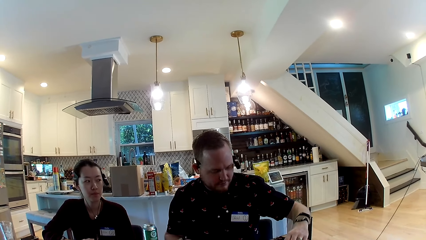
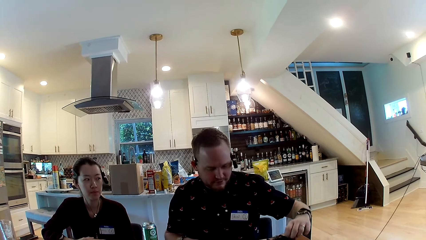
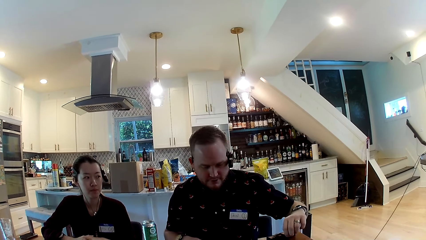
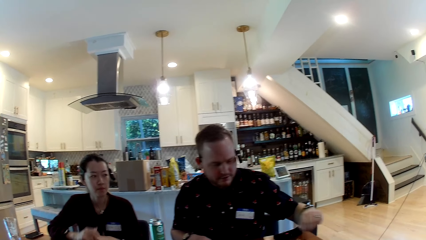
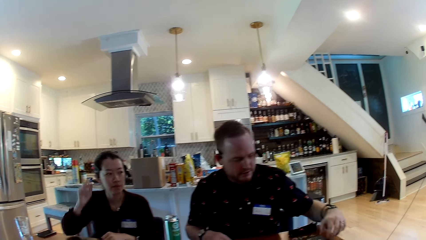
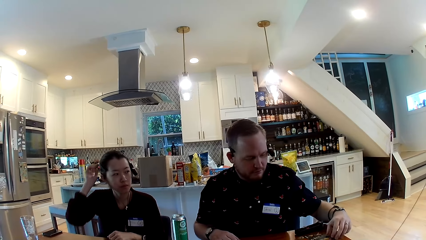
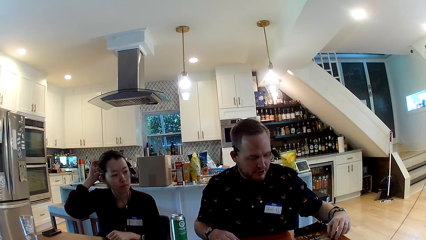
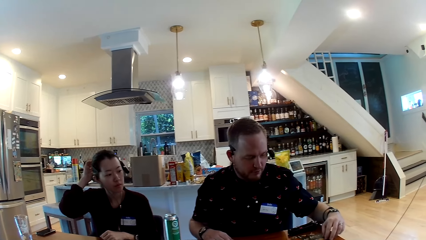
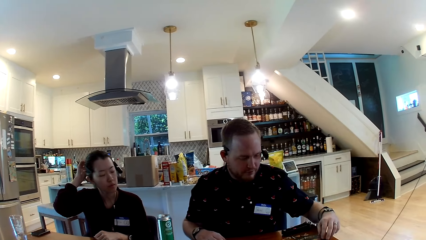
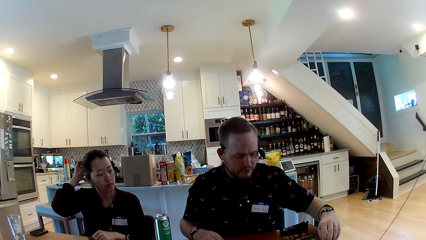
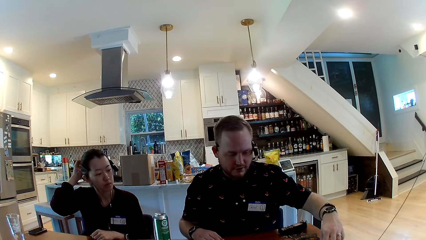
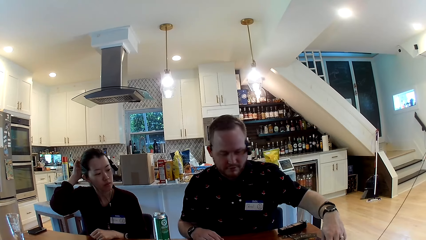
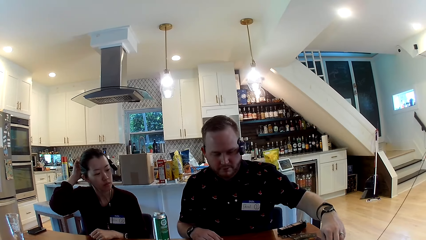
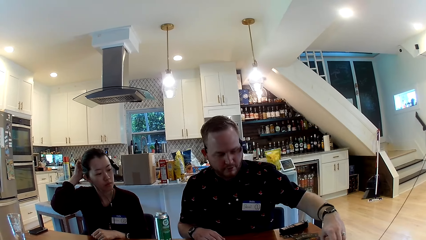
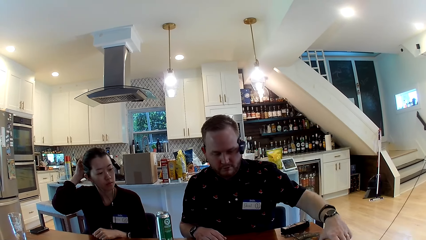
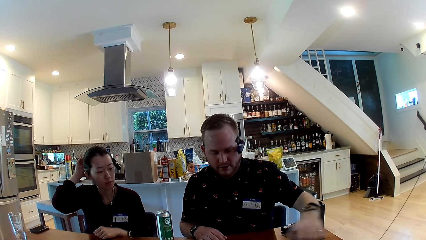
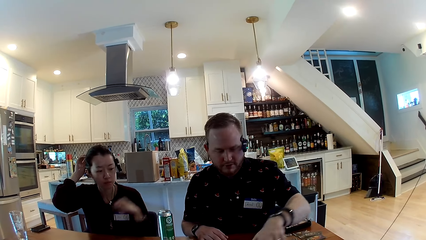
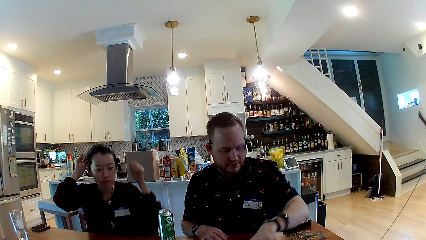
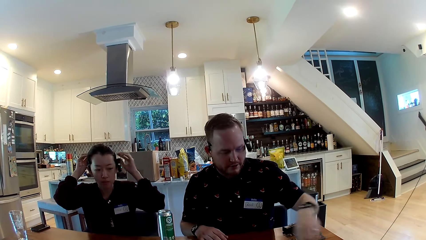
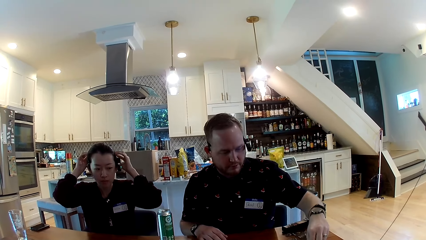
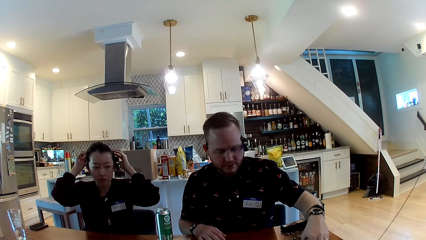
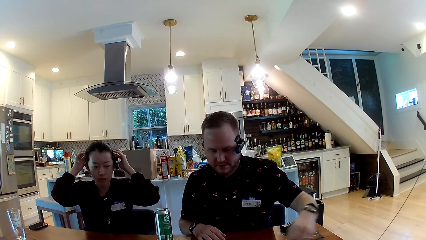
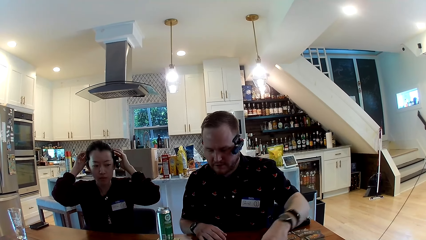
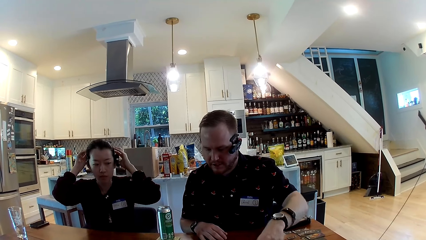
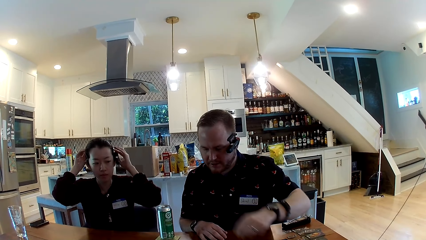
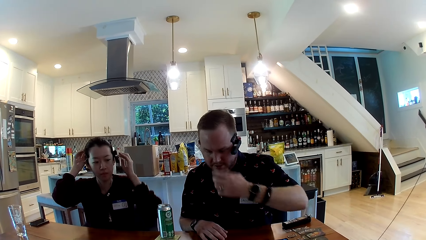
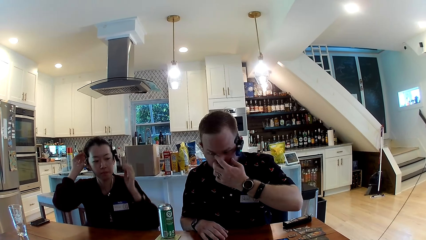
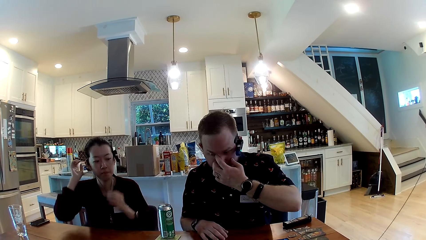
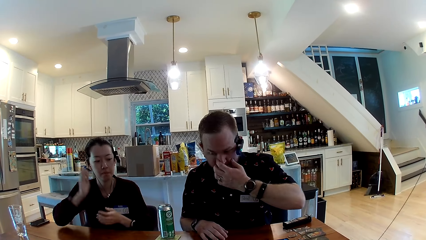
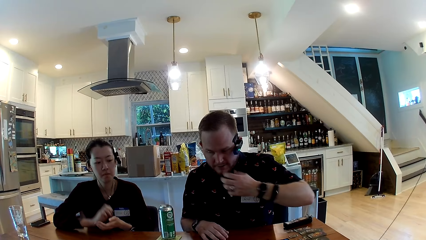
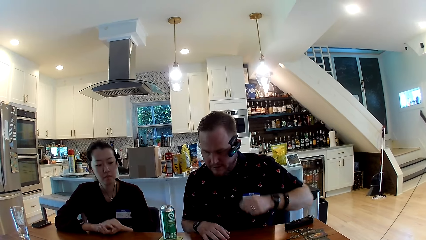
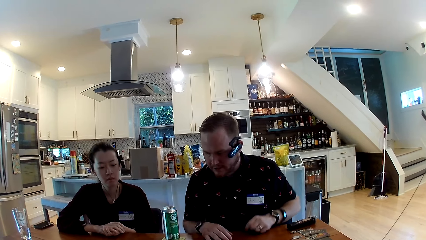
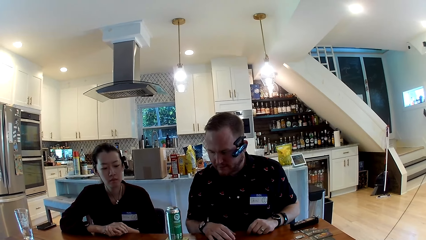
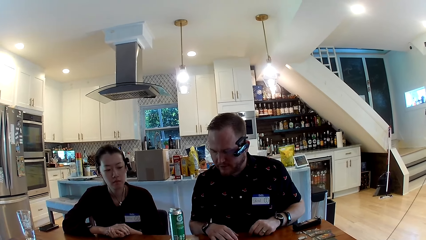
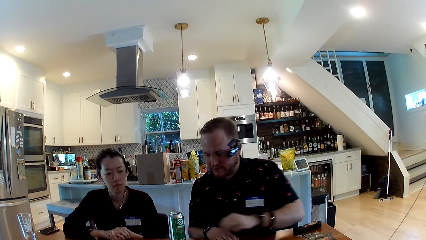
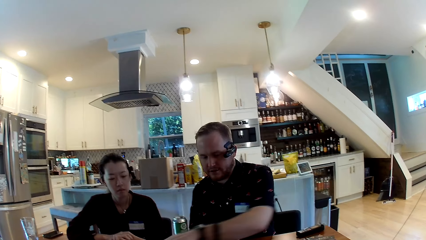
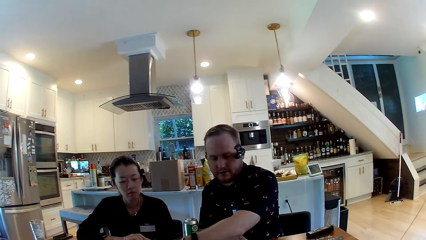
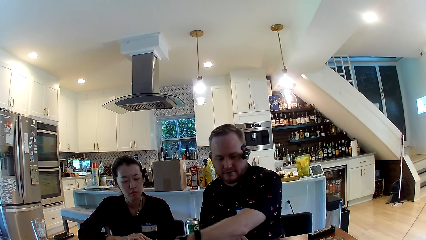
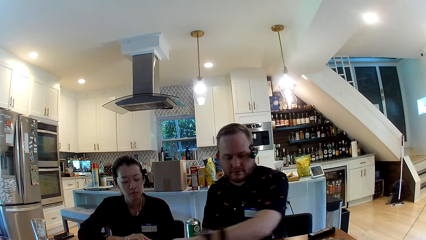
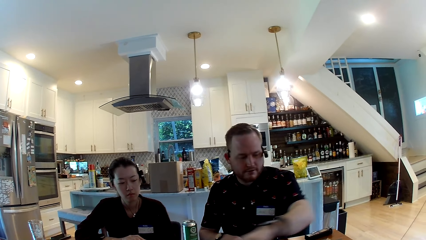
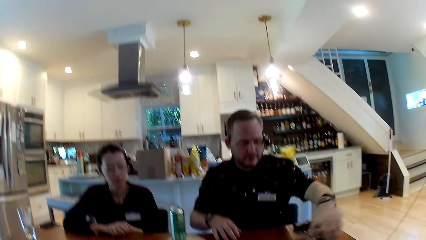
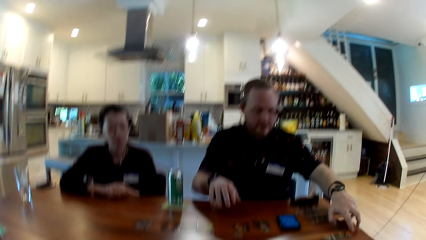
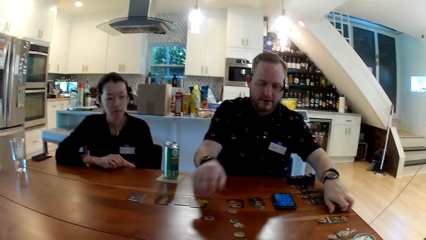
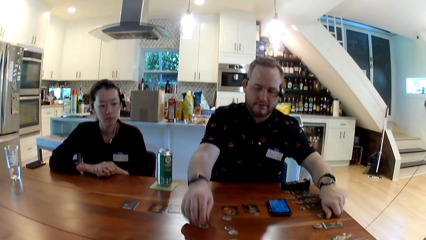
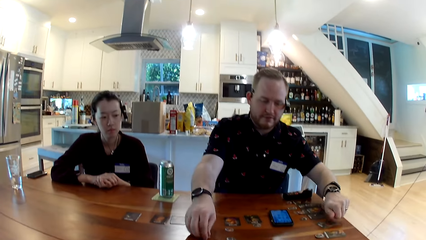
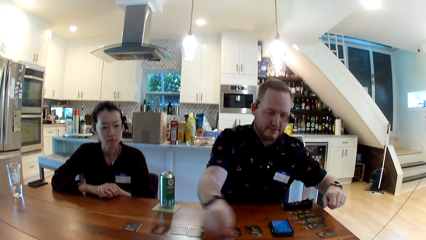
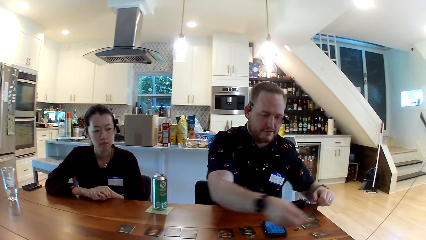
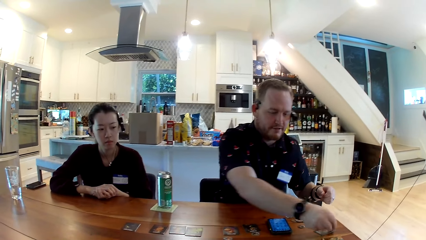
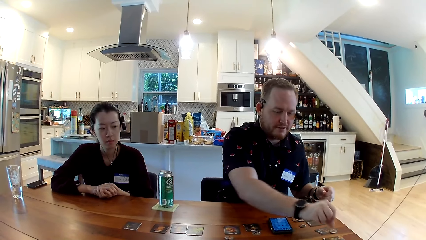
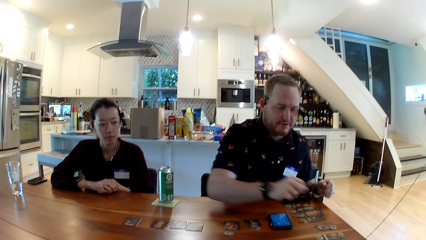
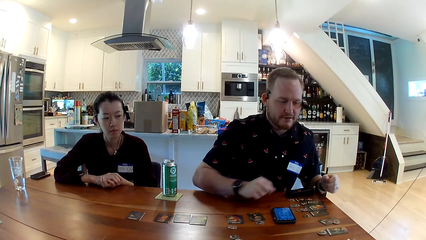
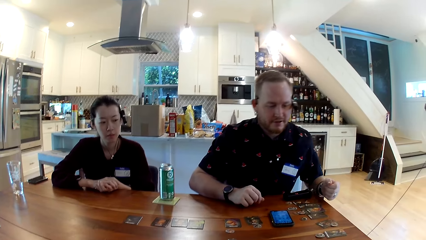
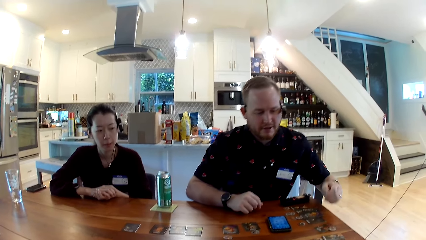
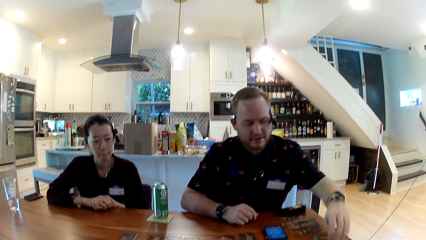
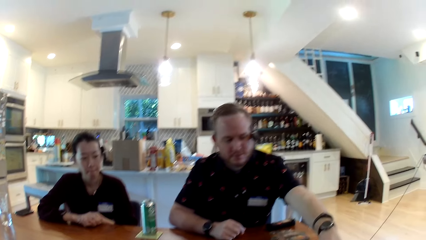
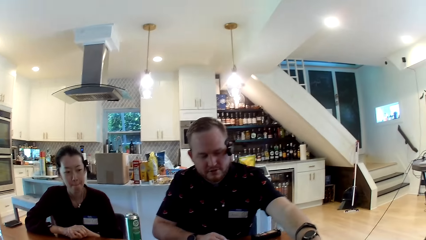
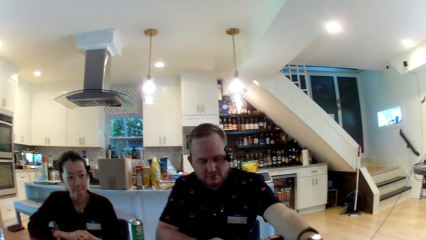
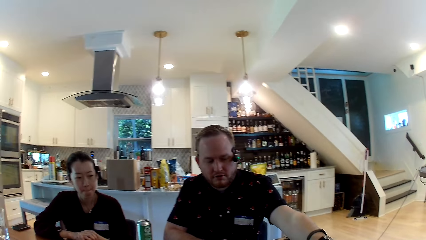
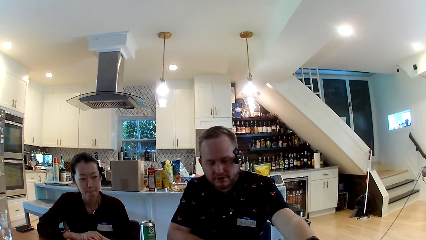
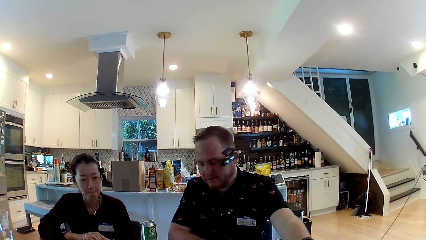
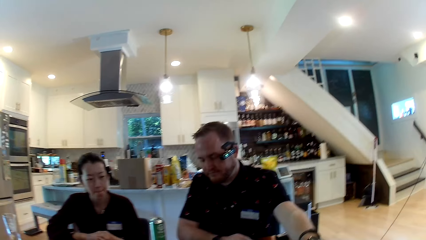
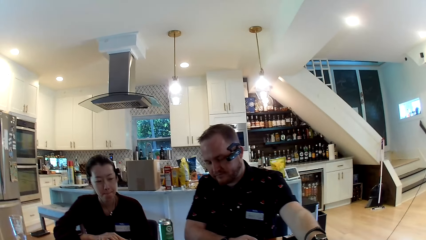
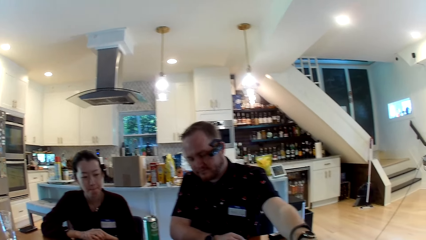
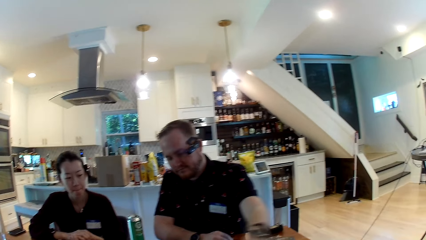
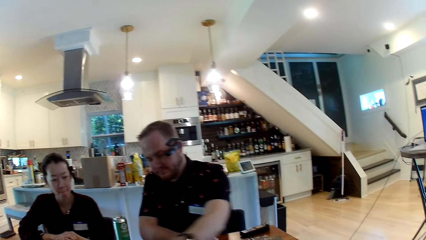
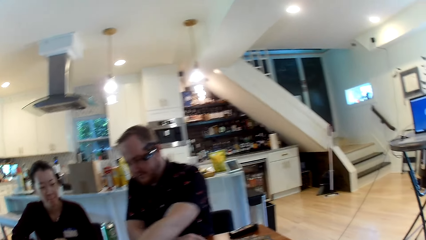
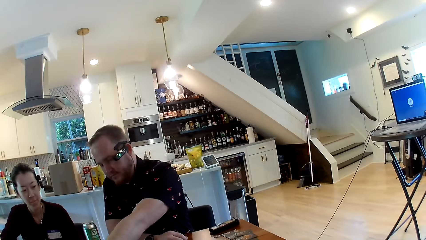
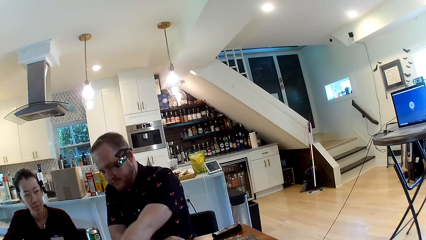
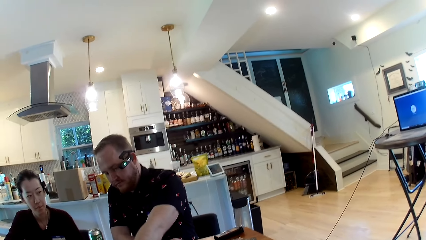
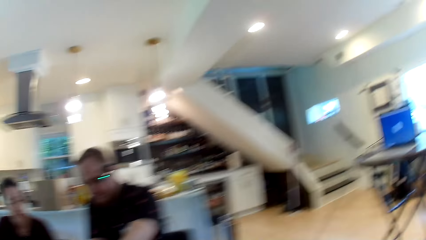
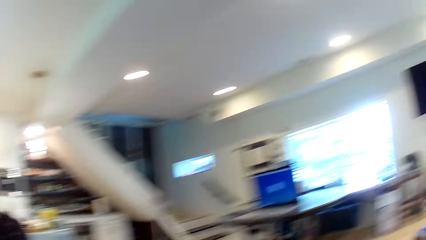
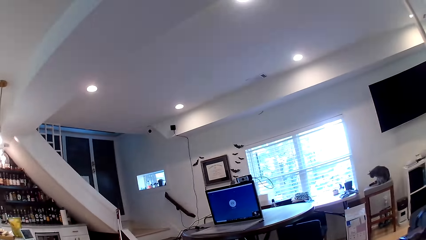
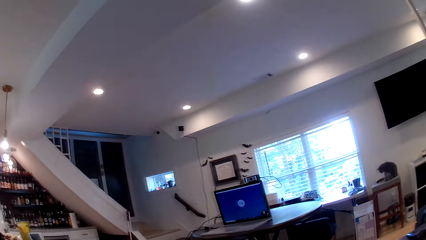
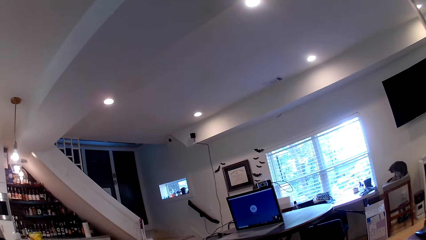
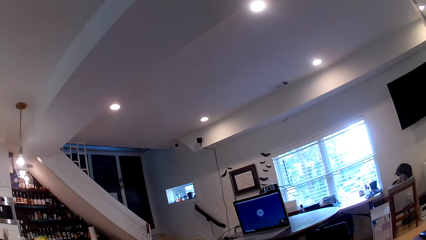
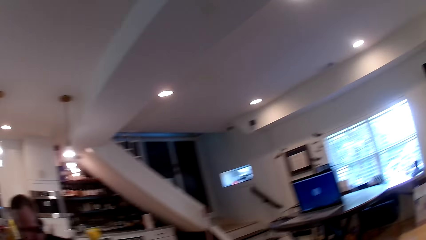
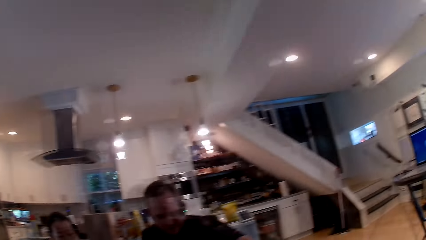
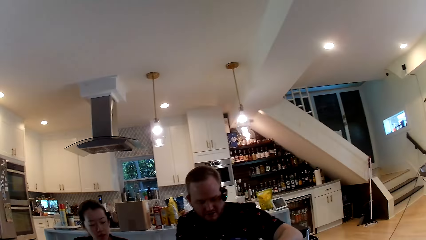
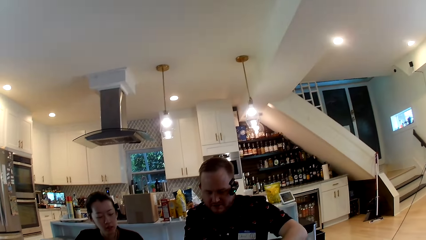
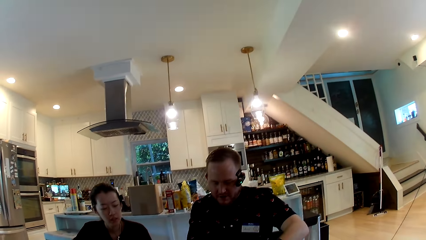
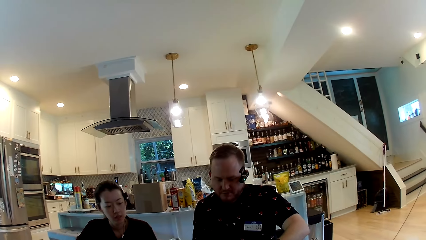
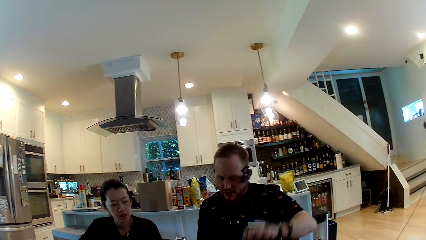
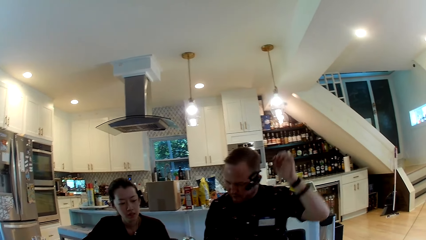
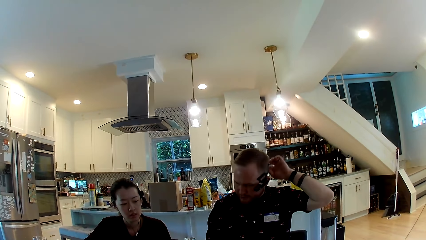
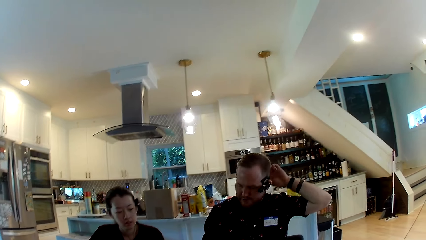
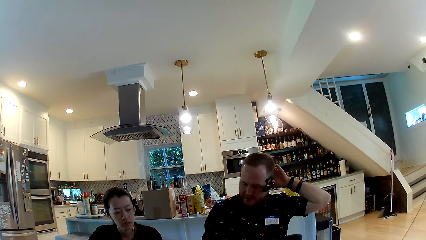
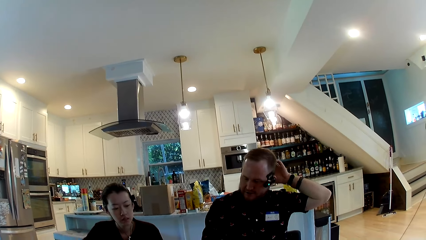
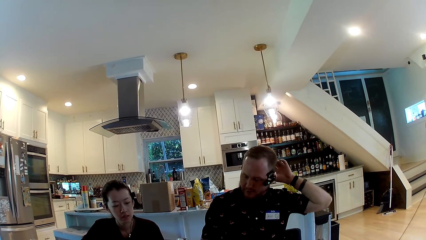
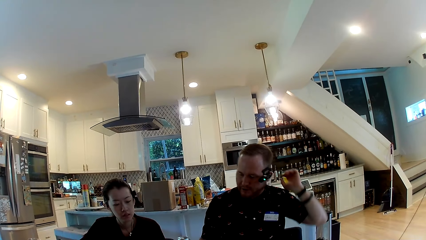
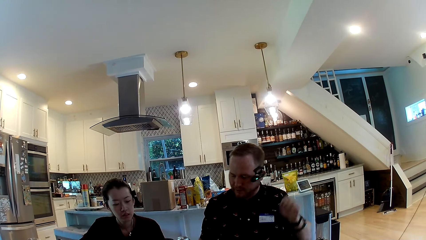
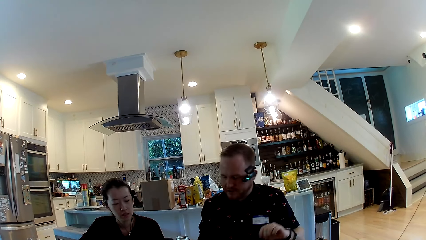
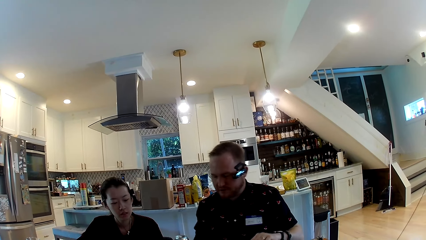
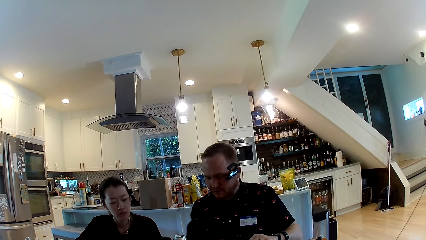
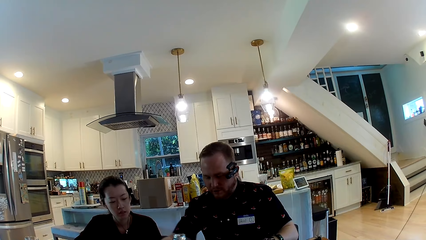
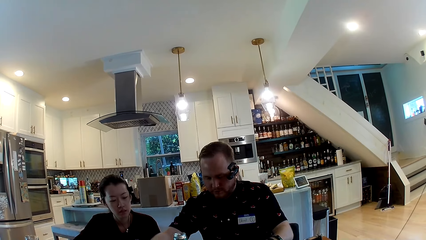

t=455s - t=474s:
The woman adjusts her camera with her right hand. She adjusts her camera with both hands. The man rubs his right eye with his left index. The man talks with the camera wearer, a lady and another lady. The woman rests both hands on the table. The man rests his left hand on the table. The man takes cards on the table with his left hand. The man places the cards on the table with his left hand. The man moves checkers. The man takes the cards from the table with his left hand. The man takes a token from the table with his right hand. The man places the token on the table with his right hand. The man rests his left arm on the table. The man moves the checkers again. The camera wearer looks around. The man touches the back of his head with his left hand. The man moves the checkers.
